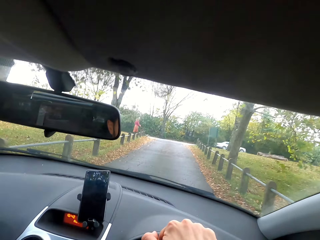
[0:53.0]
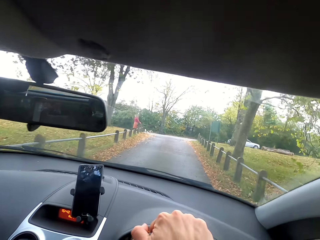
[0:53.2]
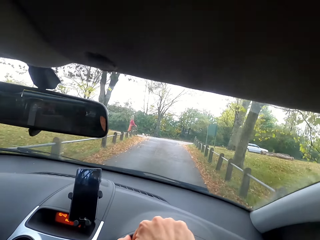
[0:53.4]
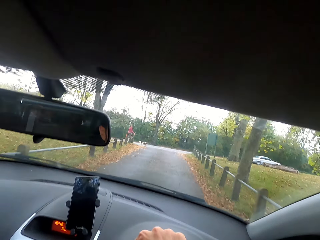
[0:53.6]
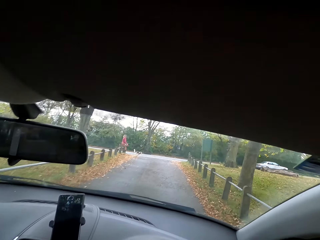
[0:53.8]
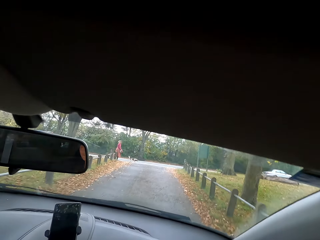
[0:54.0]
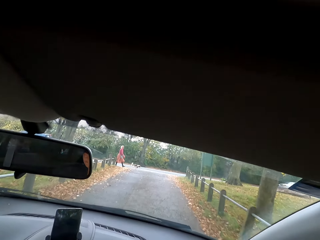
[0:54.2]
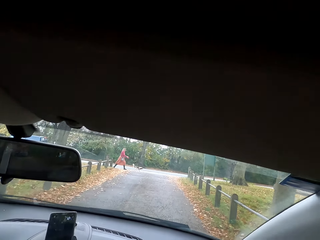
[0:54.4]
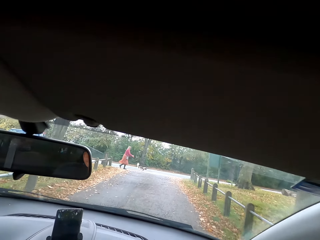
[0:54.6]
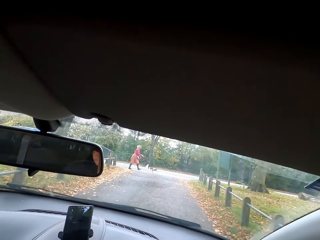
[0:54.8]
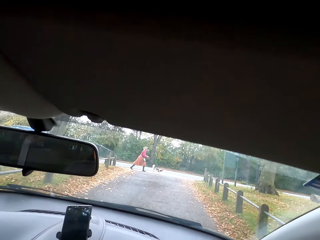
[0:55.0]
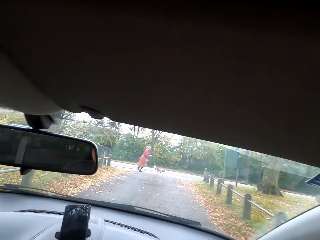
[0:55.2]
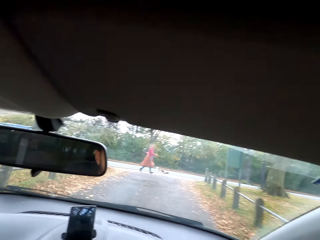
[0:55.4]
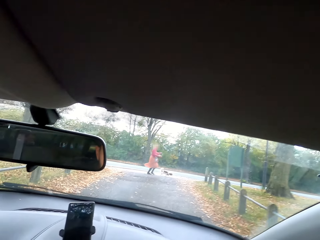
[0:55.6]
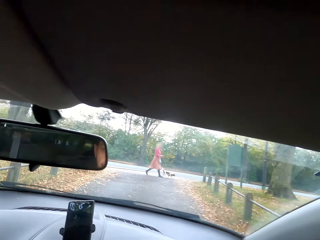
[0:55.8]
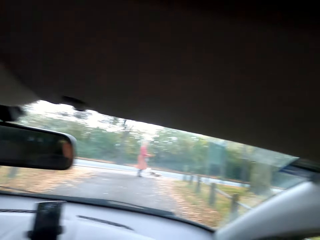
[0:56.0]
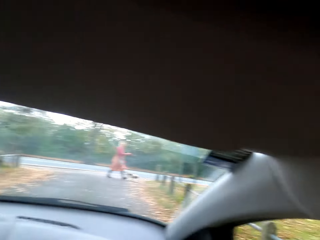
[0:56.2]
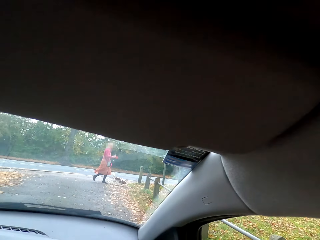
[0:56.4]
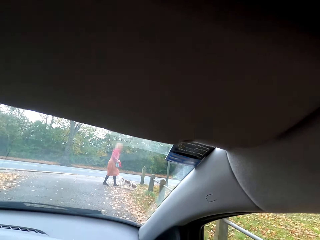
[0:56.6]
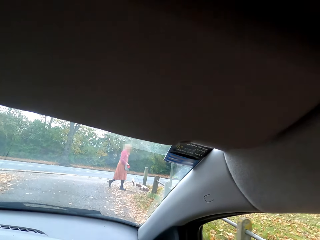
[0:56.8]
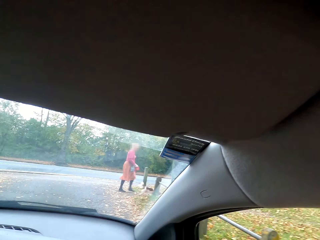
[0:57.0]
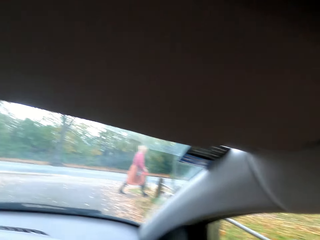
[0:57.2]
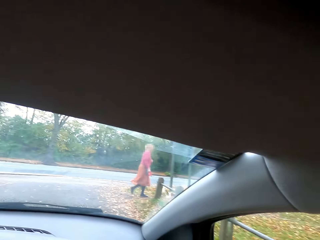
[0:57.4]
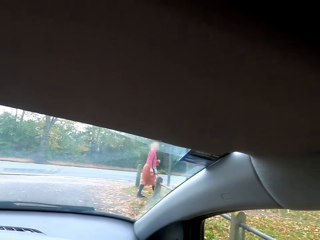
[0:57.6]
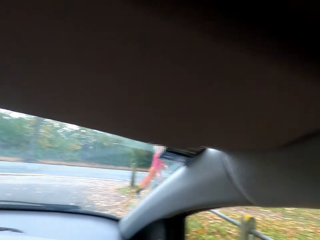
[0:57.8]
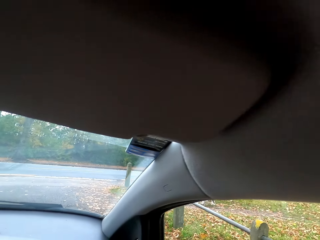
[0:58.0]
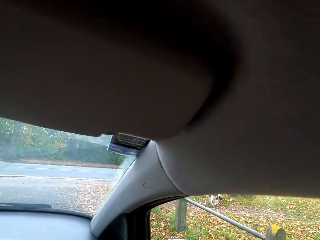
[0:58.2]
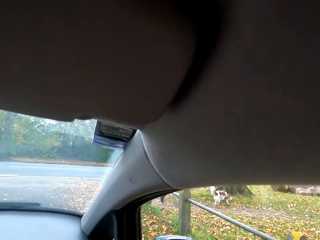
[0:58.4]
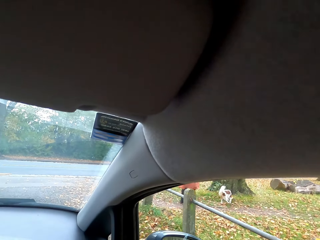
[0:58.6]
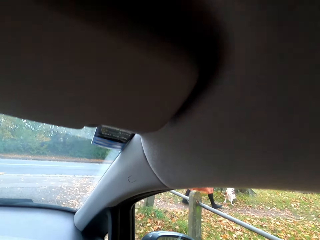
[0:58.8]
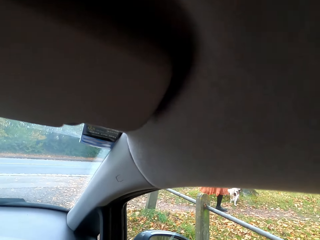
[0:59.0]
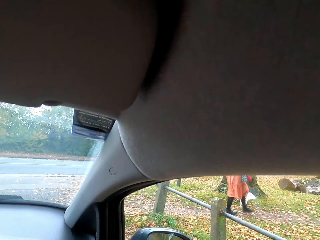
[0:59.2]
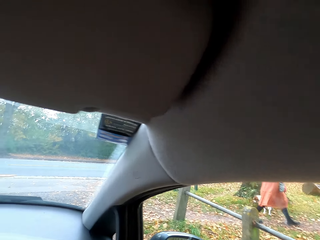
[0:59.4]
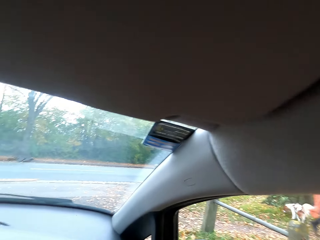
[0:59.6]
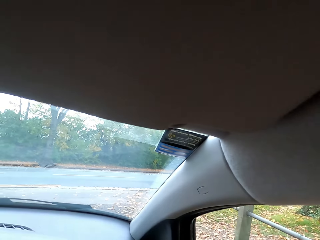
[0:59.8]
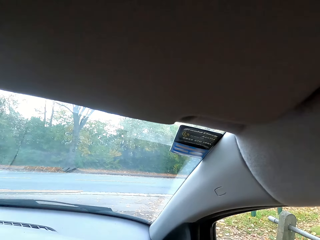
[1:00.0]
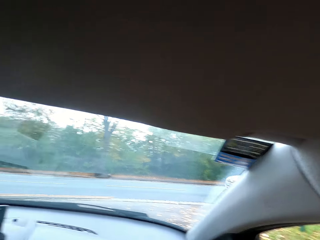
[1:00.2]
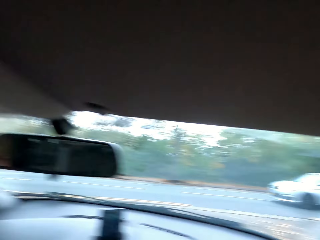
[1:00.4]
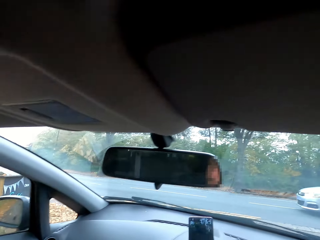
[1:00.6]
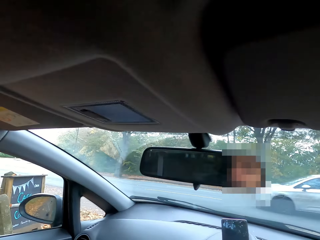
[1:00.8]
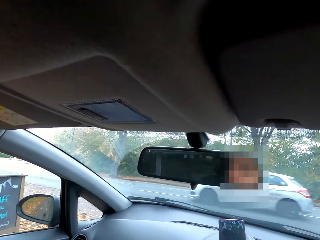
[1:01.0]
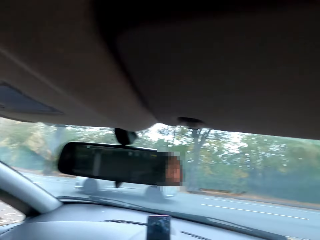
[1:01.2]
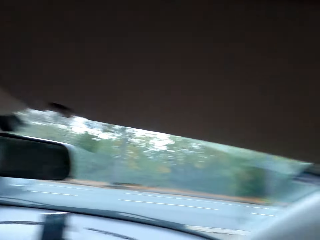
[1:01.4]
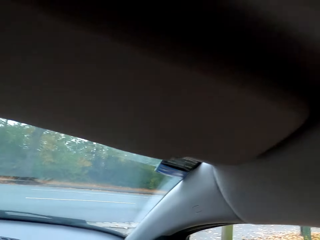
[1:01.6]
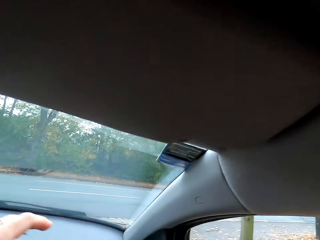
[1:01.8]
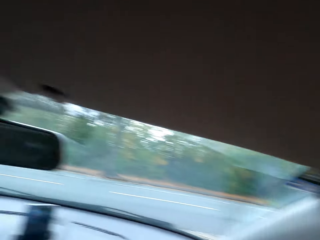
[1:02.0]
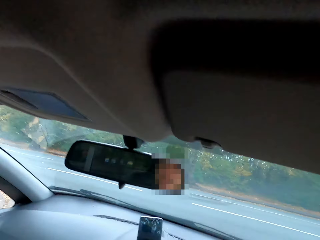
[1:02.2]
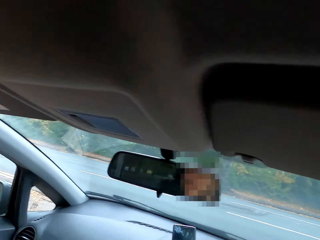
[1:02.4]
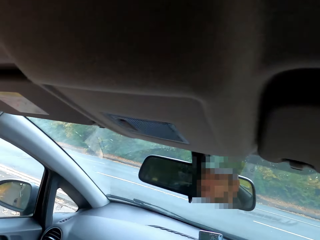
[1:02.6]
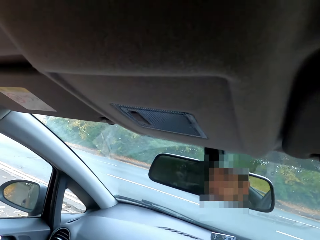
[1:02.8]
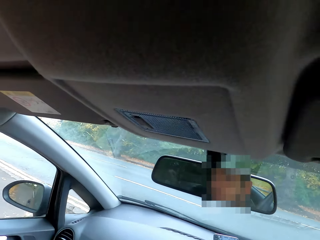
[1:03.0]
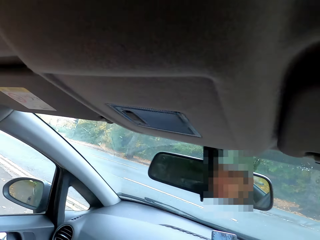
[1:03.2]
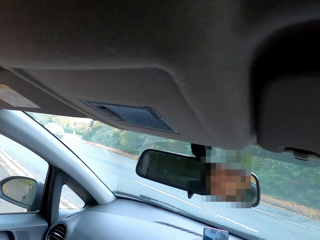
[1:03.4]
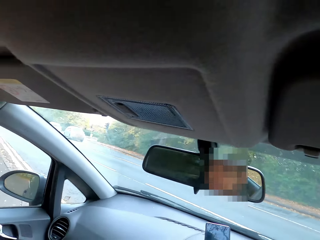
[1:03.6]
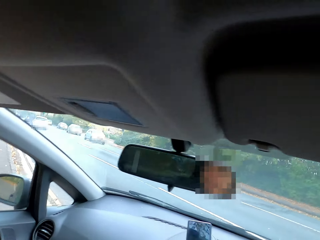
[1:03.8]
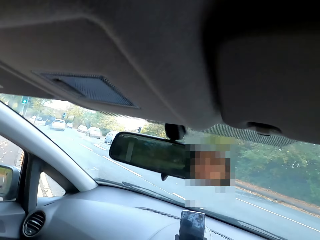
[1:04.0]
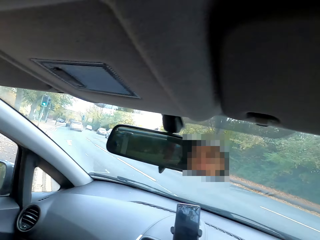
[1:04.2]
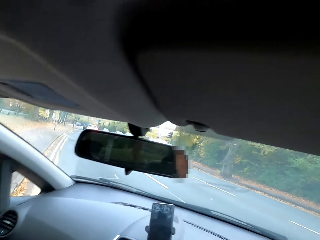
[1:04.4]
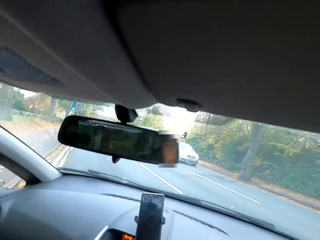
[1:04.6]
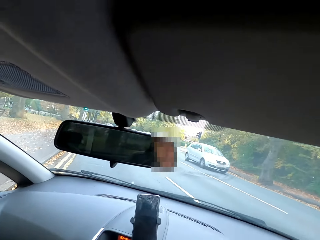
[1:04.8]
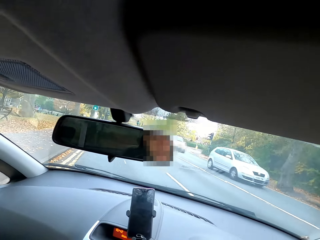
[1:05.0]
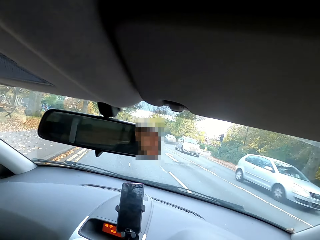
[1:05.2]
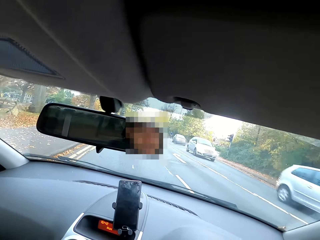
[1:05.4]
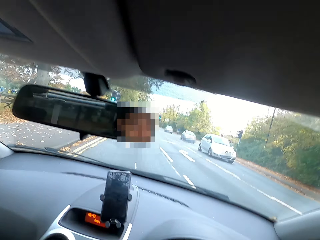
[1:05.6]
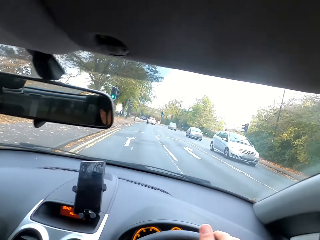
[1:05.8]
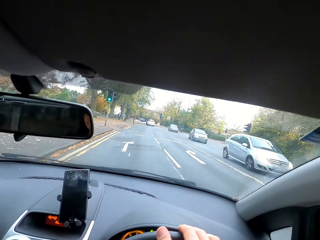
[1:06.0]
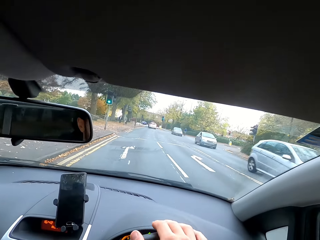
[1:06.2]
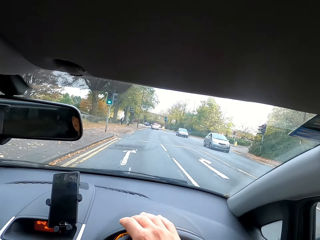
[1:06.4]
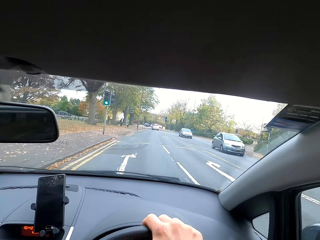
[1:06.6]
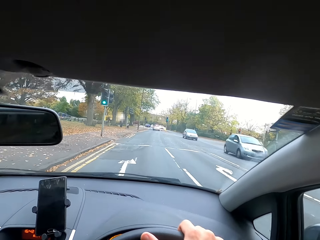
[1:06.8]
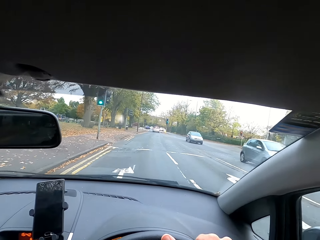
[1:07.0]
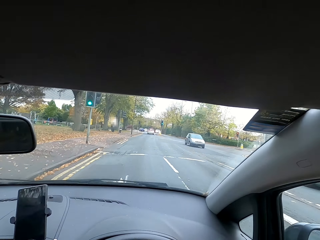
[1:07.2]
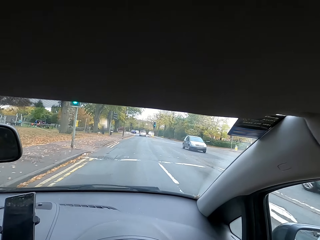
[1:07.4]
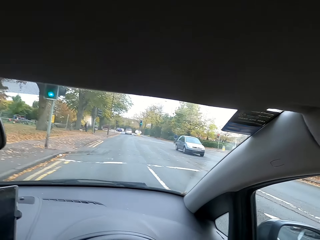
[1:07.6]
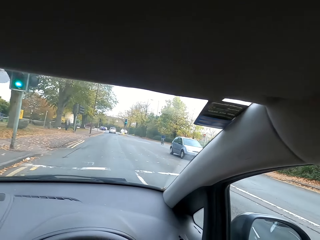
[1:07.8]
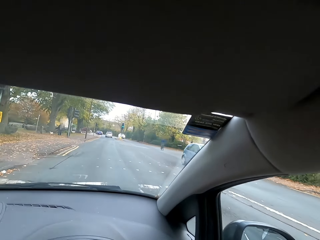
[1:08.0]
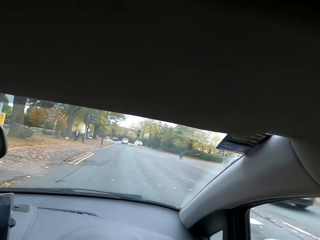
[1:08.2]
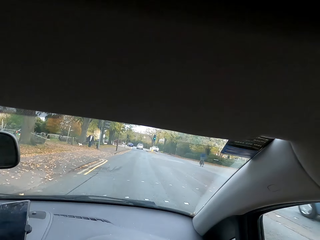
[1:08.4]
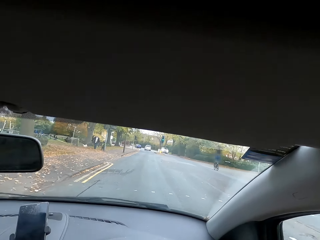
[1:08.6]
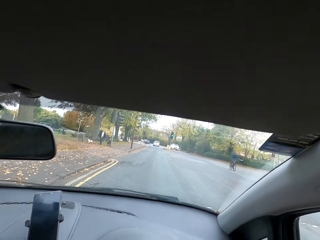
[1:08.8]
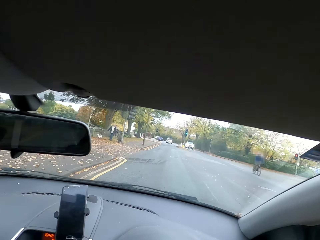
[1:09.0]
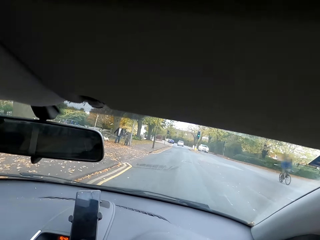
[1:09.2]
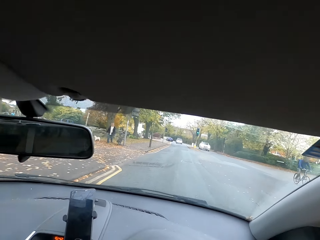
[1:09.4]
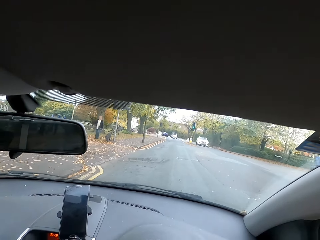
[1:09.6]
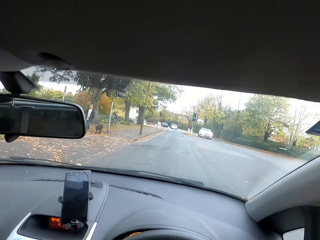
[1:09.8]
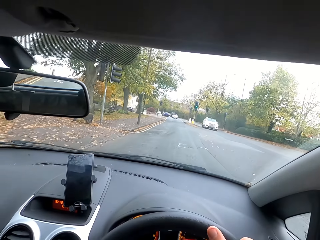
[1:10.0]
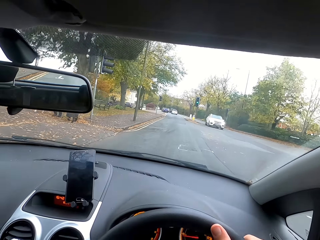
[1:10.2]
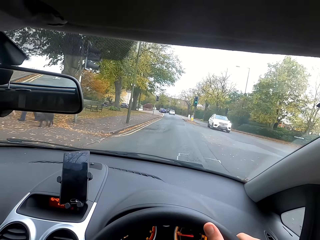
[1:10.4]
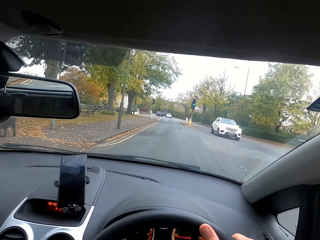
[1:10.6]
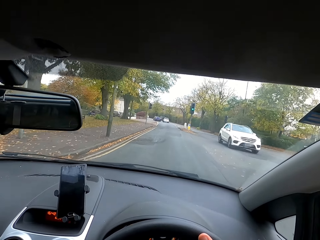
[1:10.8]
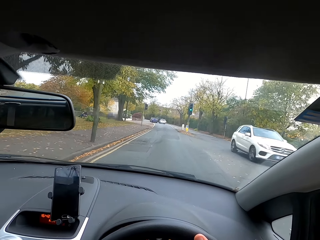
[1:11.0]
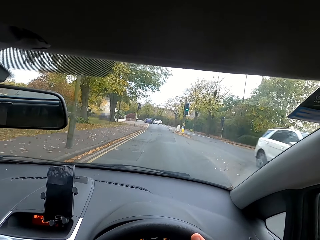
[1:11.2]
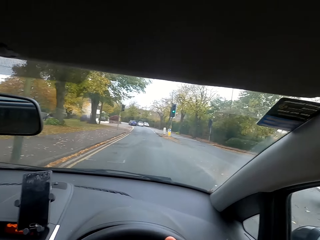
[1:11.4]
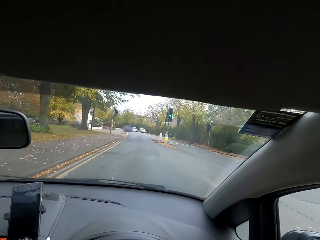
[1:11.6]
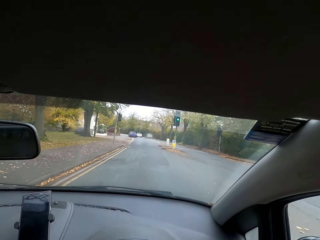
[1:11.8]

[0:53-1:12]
A woman crosses the road. The camera wearer drives the car. They slow down the speed. They drive the car forward with both hands on the steering wheel.
